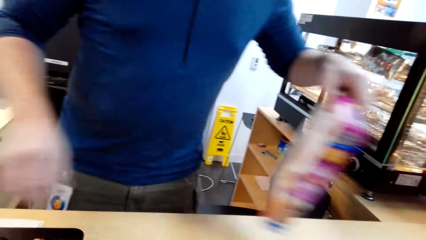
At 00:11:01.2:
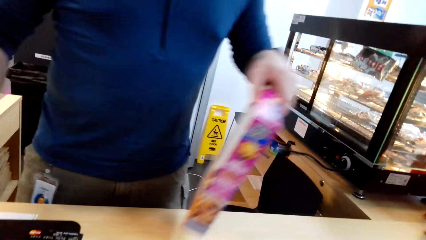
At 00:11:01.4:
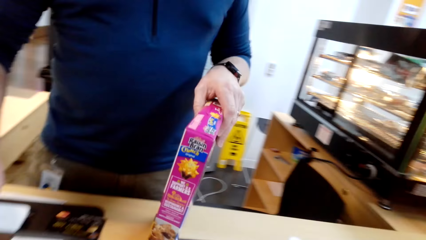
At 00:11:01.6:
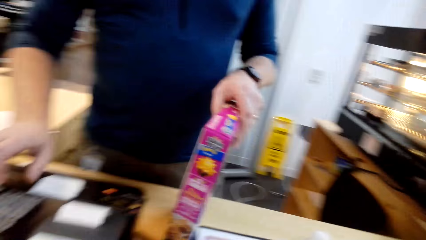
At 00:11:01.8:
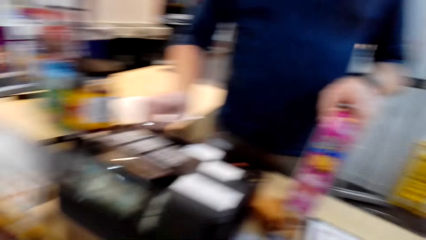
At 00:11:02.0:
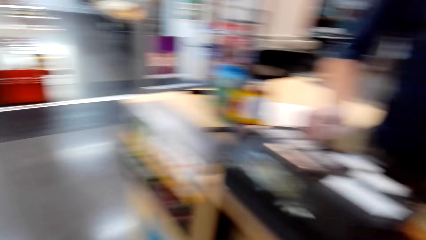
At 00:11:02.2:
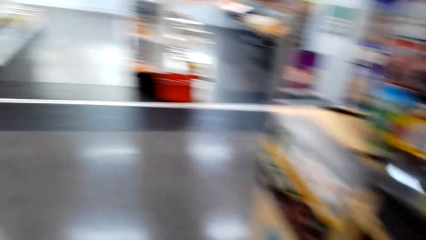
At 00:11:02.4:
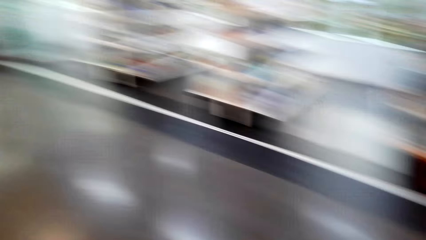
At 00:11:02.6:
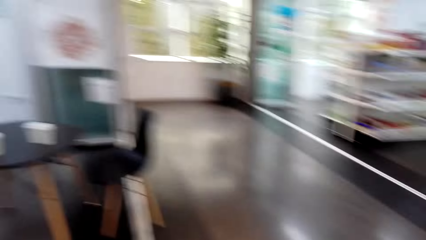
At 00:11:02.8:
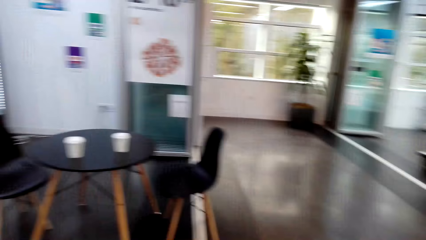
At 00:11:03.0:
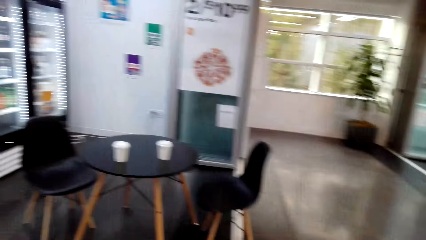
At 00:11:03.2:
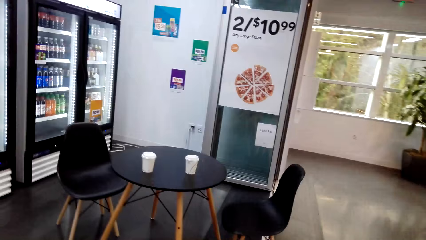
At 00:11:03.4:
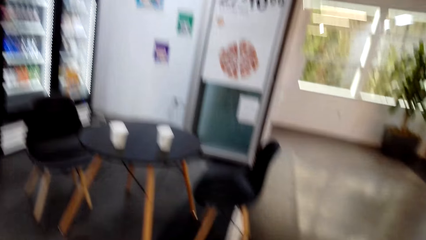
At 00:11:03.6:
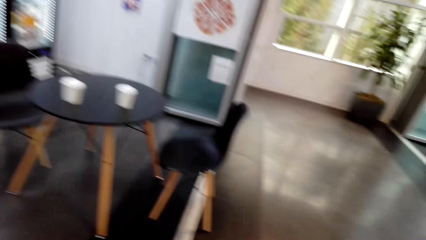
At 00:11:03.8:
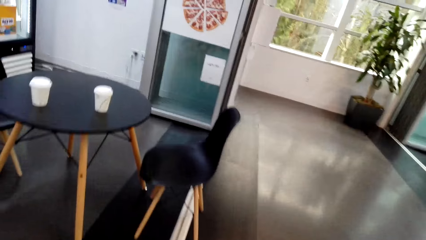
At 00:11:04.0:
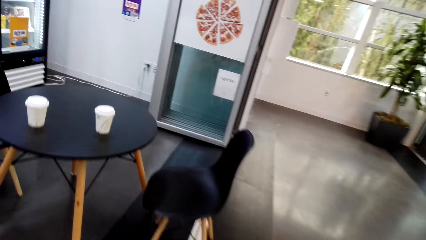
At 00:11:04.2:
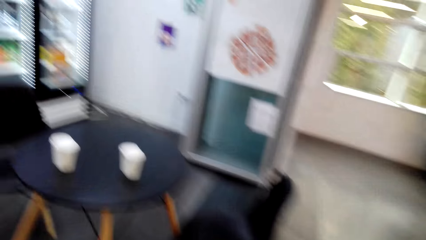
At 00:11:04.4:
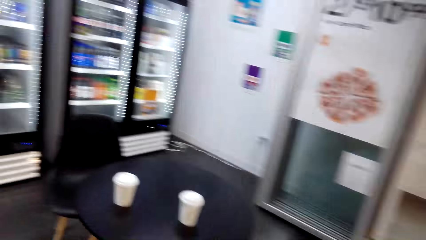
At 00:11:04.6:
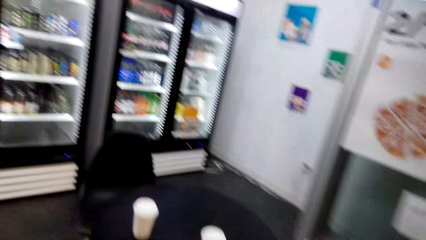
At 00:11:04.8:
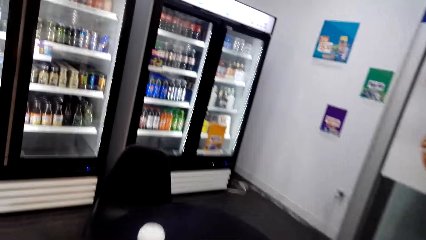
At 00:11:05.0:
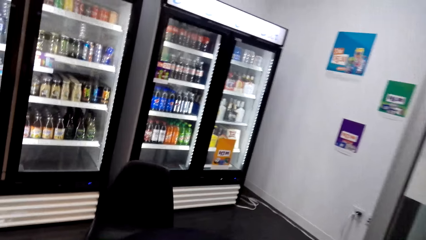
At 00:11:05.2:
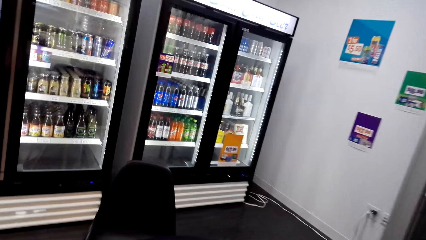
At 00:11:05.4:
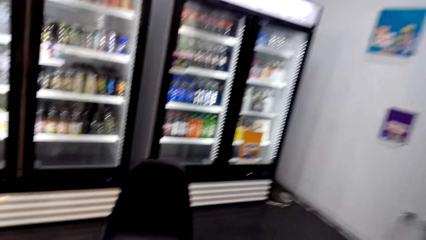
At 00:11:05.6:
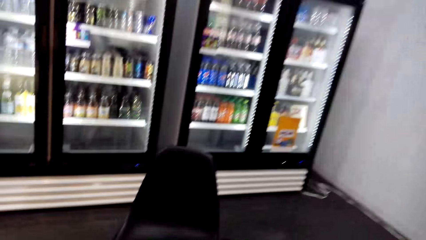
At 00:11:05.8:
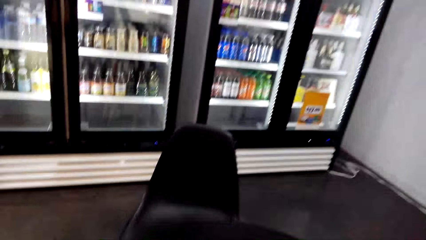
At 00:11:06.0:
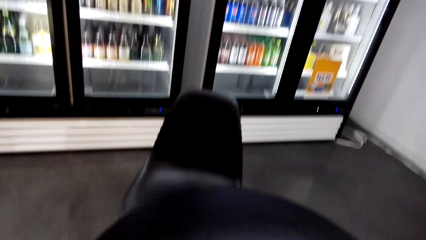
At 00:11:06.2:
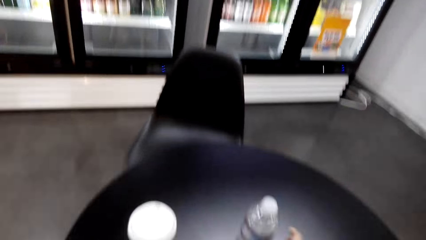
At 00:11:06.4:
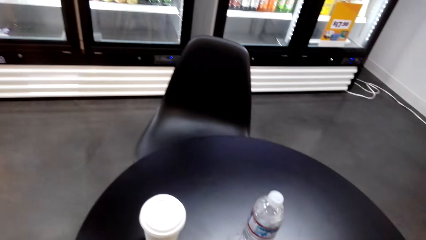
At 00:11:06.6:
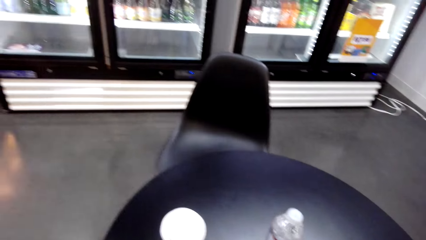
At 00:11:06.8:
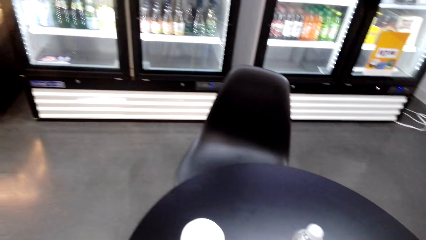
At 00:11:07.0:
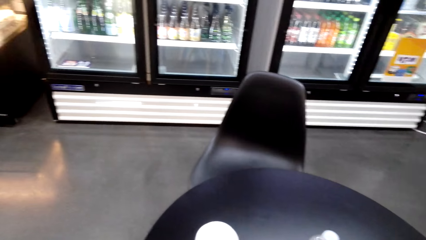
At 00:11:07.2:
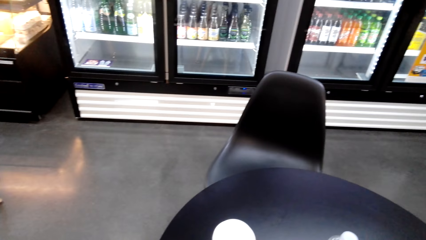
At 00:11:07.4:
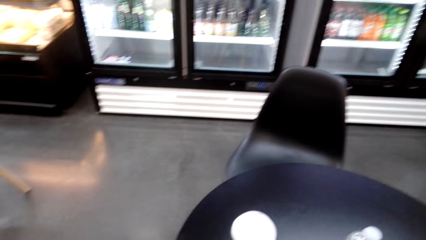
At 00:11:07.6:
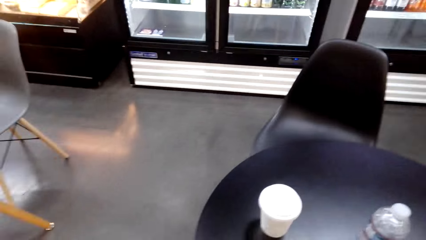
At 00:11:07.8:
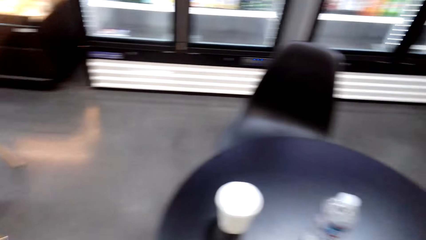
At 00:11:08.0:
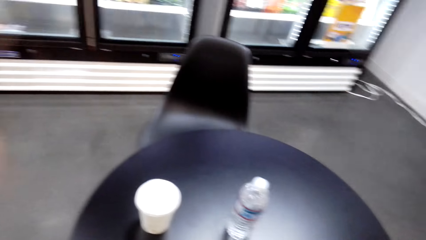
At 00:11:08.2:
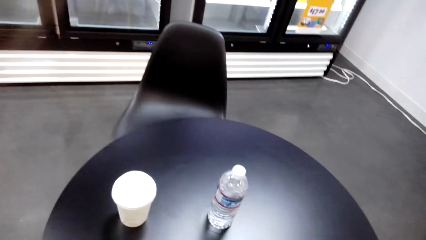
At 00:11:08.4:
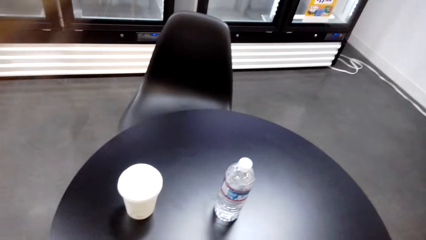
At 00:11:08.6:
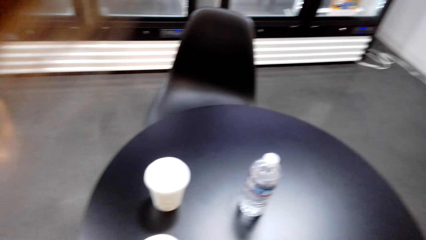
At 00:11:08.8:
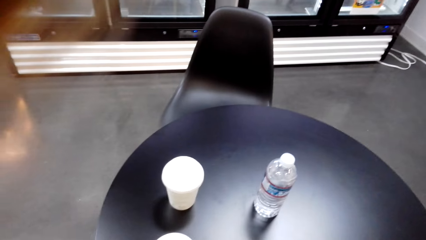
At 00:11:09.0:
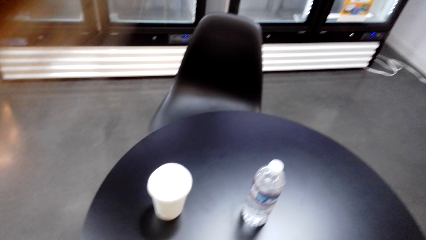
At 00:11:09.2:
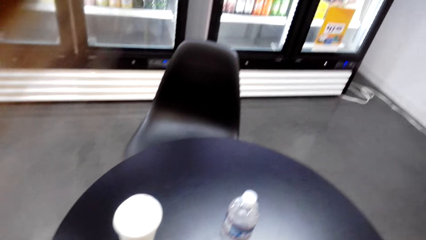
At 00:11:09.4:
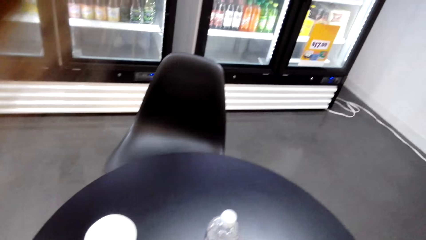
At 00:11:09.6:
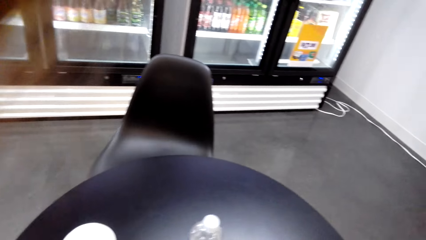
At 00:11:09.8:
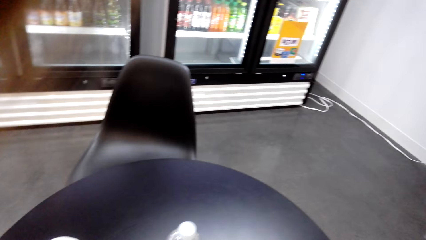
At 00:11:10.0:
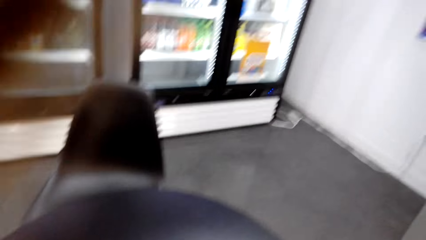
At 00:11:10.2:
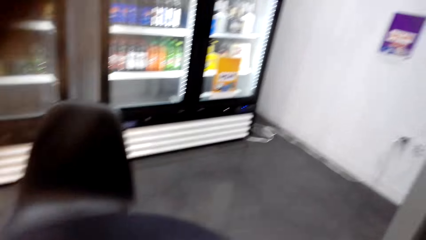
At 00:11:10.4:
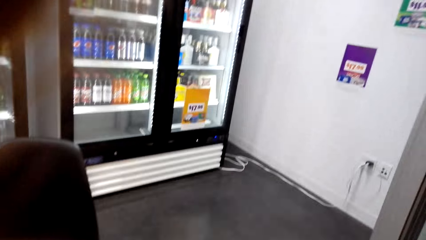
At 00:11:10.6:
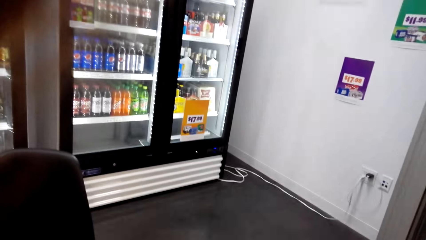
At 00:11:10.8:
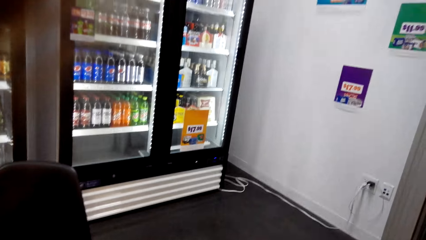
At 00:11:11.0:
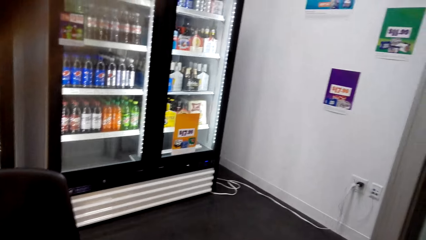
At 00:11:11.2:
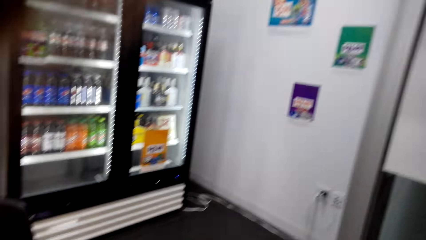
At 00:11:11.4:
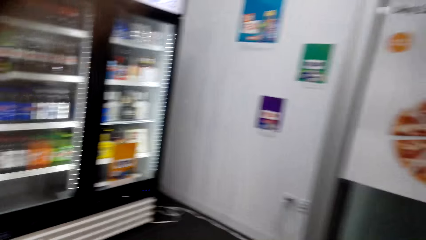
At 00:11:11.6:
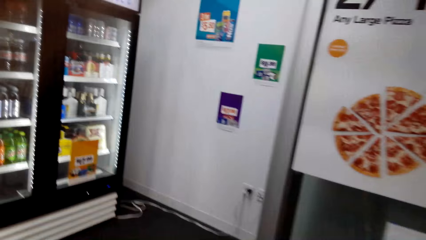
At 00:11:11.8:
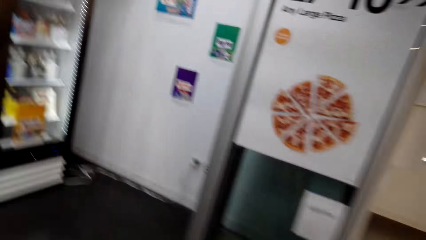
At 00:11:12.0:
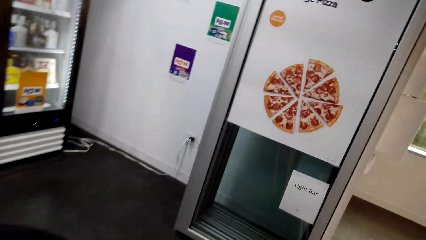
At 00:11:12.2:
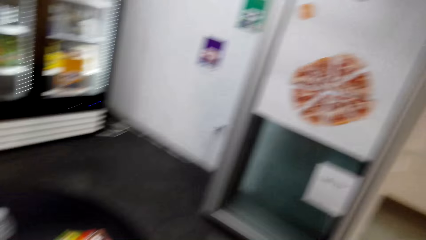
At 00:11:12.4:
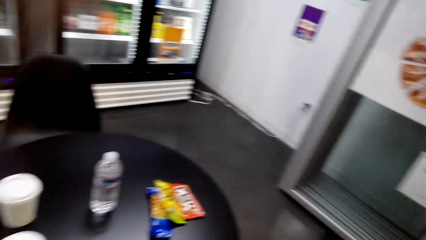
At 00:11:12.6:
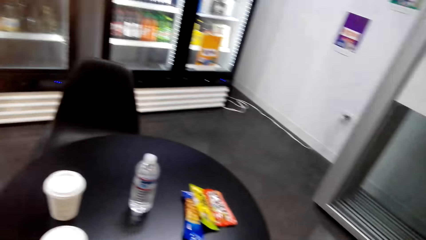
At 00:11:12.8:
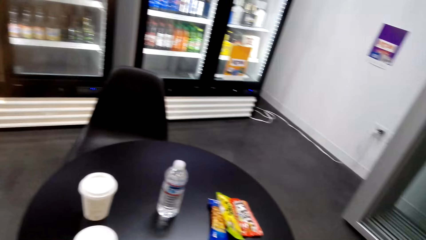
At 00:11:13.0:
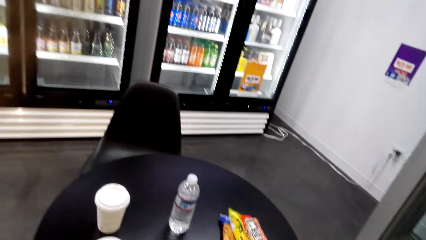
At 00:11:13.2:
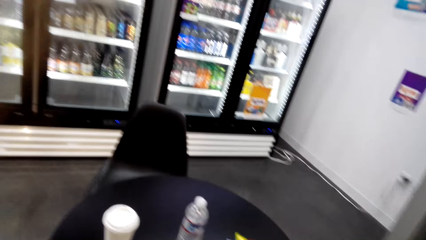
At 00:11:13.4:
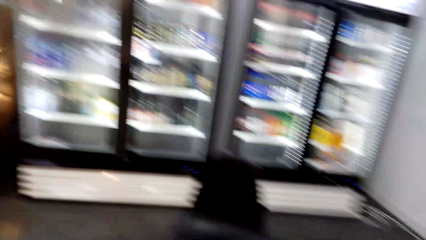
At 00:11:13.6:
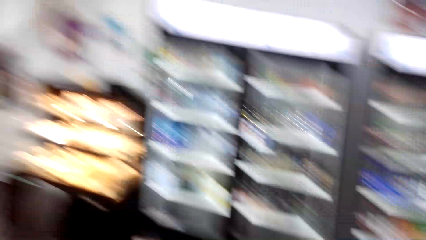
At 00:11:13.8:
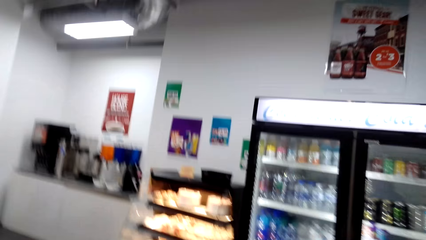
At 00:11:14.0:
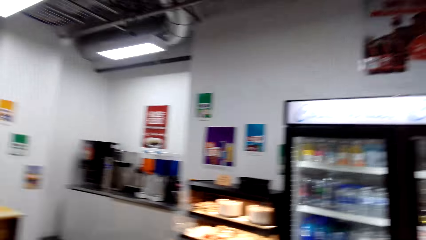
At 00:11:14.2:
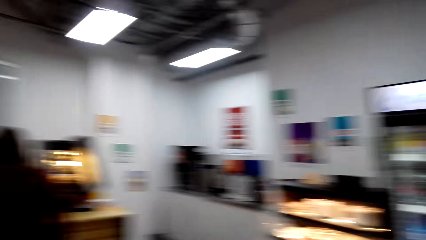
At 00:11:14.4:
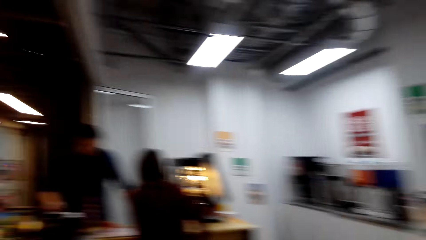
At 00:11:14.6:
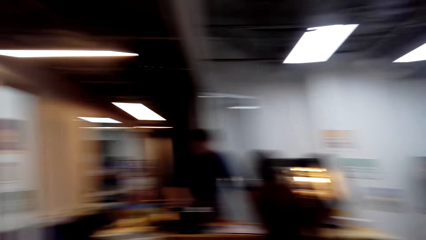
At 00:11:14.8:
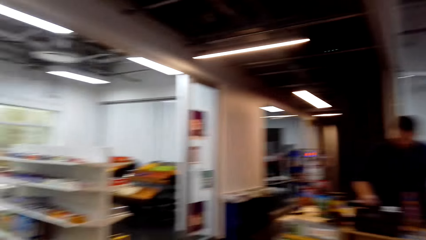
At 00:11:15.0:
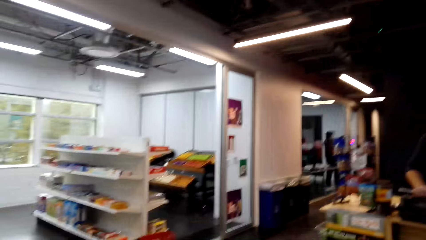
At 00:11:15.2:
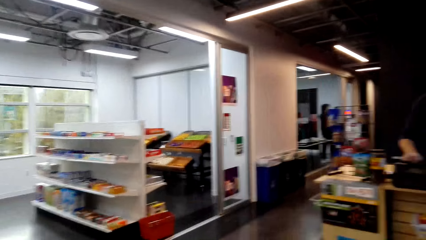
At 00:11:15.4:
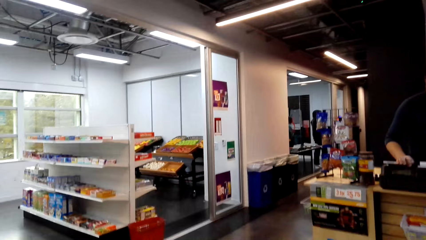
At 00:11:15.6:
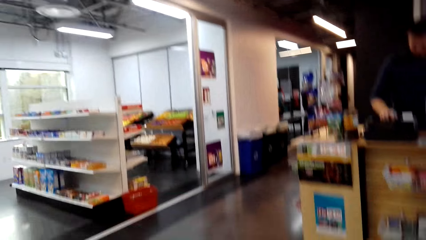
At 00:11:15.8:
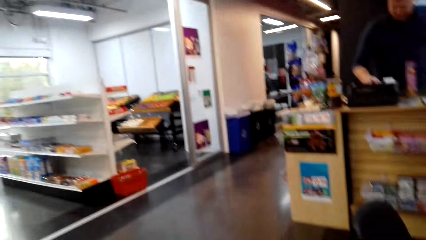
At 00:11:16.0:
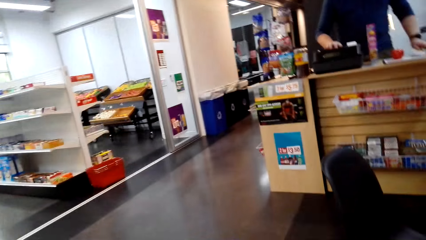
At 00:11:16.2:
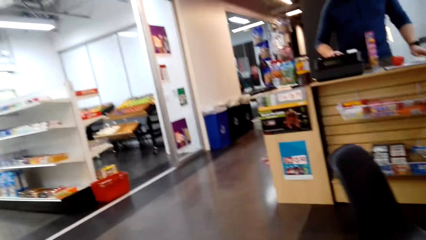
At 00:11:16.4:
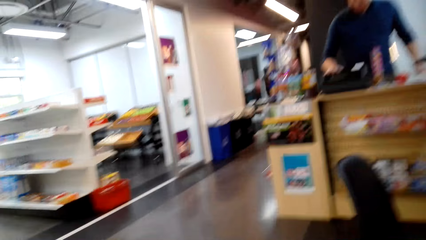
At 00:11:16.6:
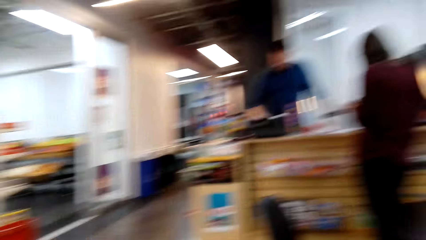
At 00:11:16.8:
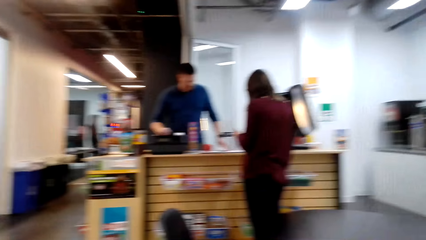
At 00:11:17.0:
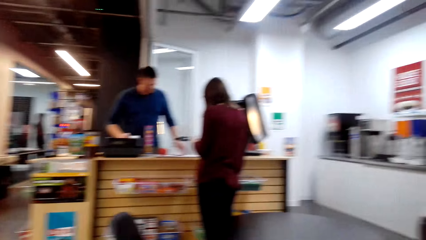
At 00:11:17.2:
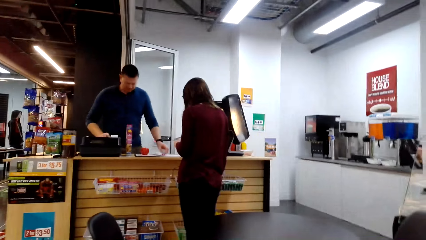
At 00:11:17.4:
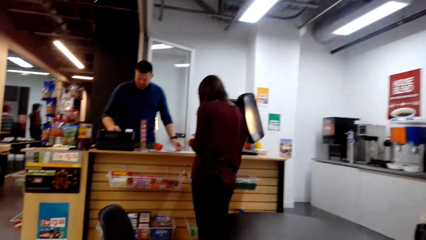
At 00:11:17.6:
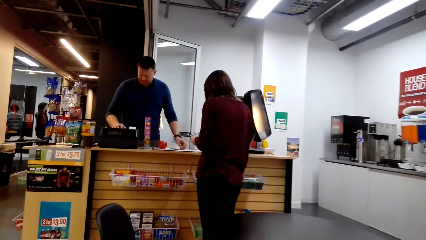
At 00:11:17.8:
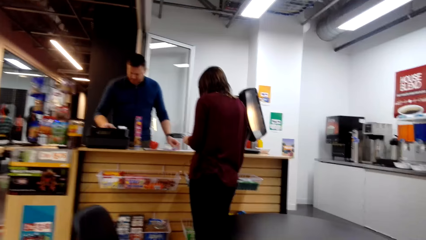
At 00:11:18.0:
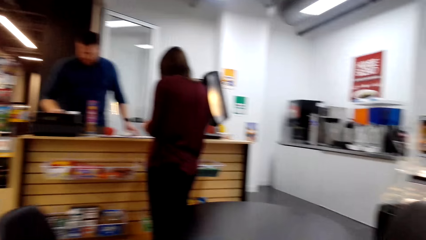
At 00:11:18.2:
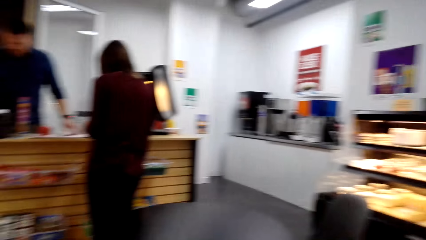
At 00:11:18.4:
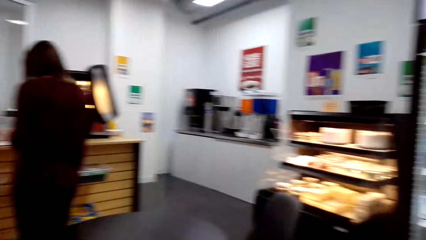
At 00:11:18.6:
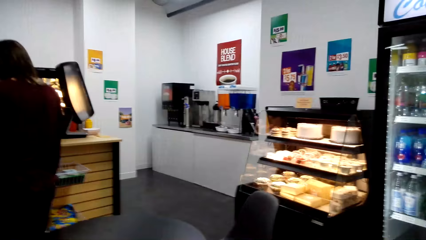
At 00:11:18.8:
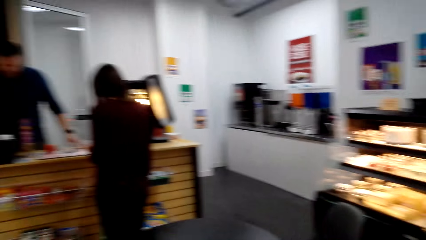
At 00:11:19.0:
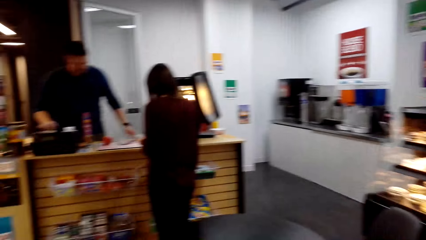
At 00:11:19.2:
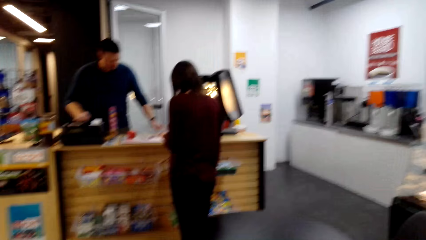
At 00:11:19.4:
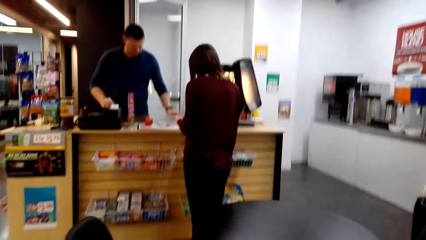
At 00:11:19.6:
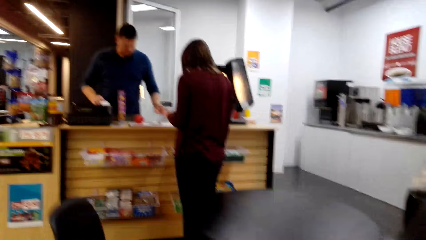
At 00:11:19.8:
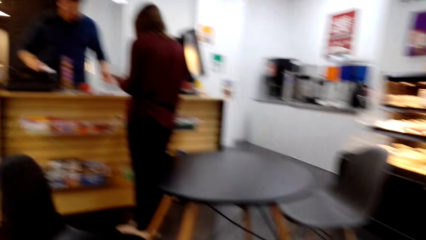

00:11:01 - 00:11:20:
The camera wearer walks. A man picks up the box. The camera wearer looks around.
